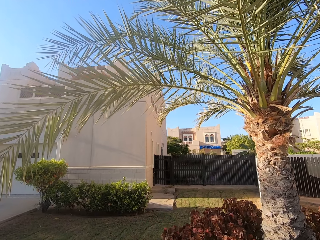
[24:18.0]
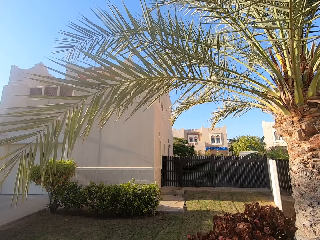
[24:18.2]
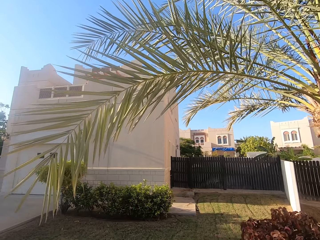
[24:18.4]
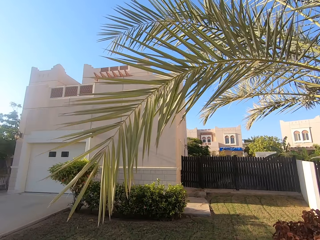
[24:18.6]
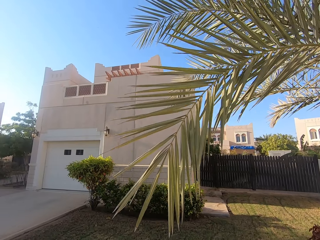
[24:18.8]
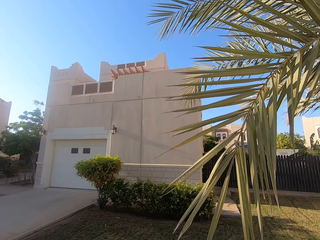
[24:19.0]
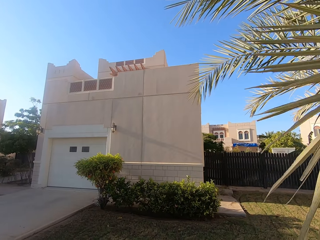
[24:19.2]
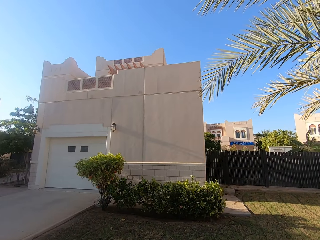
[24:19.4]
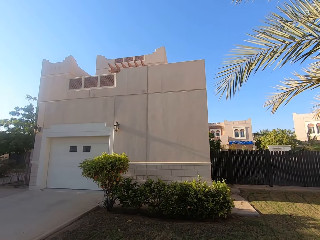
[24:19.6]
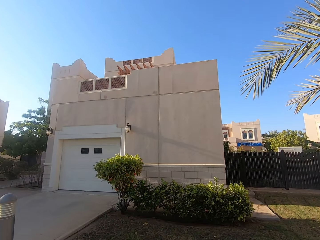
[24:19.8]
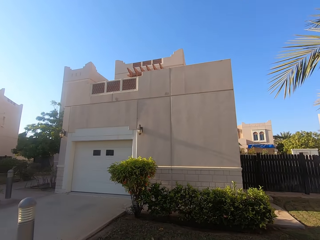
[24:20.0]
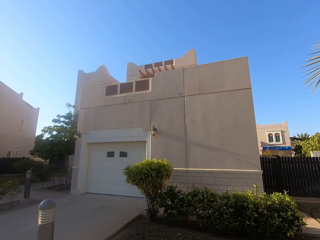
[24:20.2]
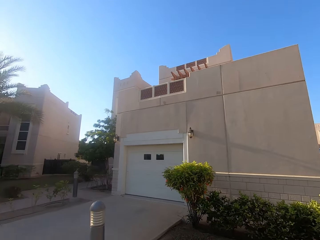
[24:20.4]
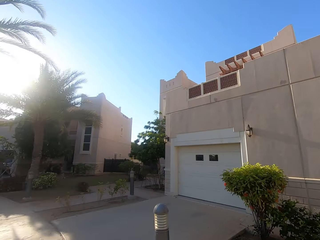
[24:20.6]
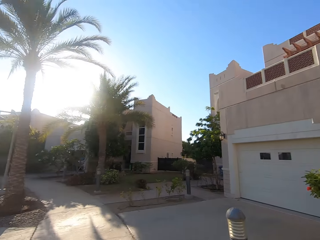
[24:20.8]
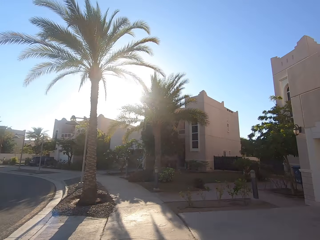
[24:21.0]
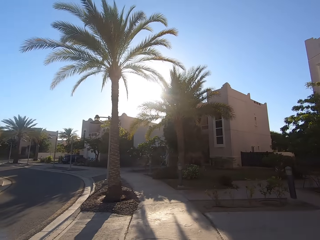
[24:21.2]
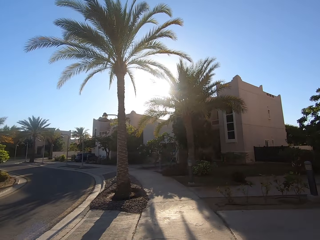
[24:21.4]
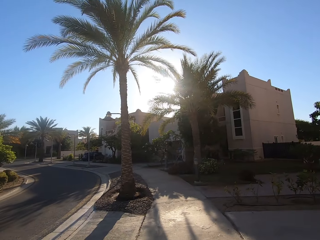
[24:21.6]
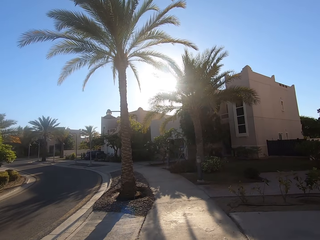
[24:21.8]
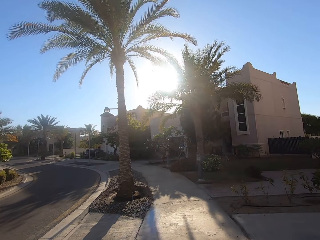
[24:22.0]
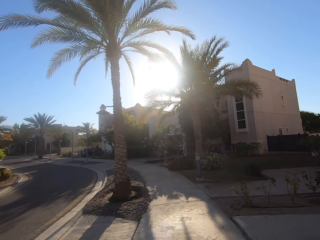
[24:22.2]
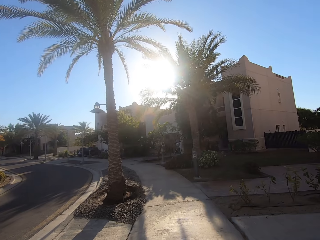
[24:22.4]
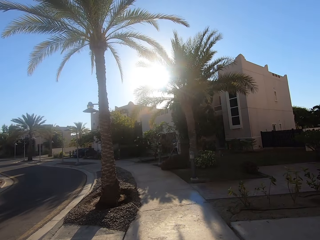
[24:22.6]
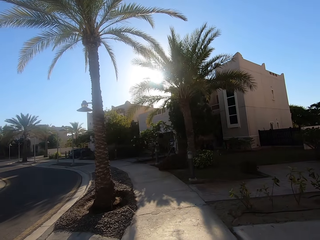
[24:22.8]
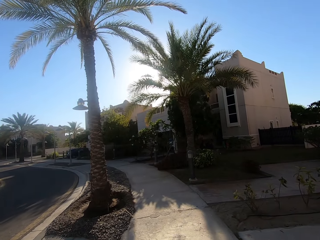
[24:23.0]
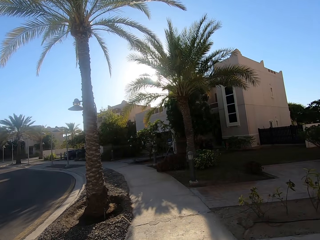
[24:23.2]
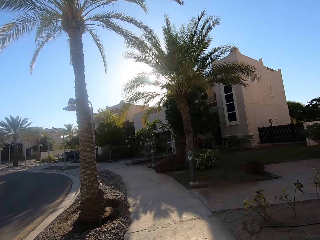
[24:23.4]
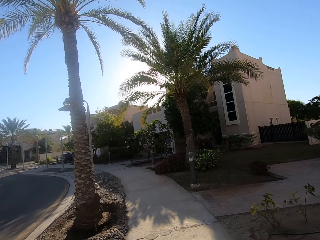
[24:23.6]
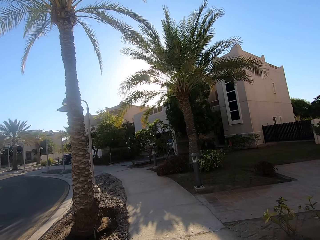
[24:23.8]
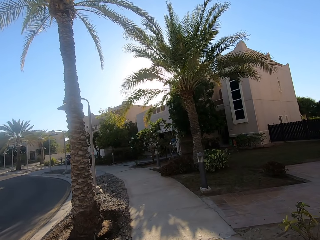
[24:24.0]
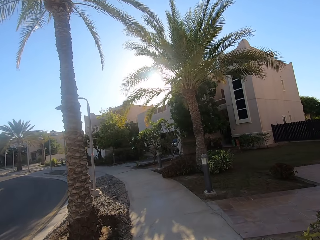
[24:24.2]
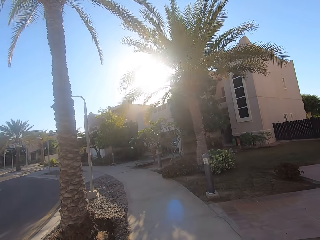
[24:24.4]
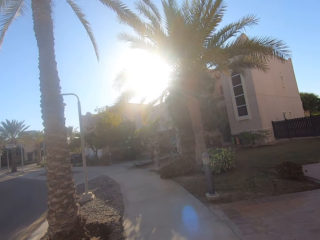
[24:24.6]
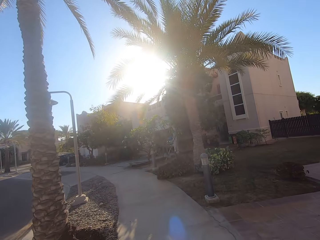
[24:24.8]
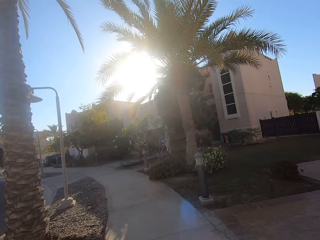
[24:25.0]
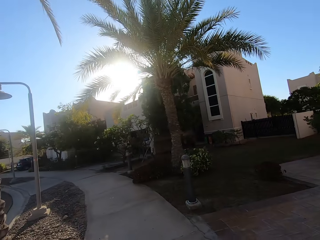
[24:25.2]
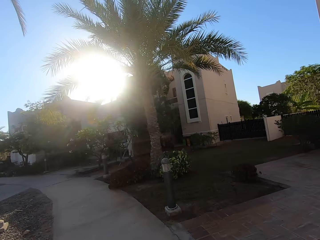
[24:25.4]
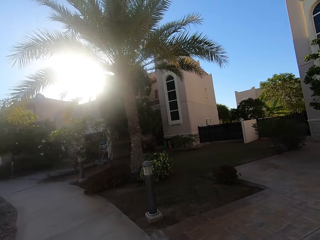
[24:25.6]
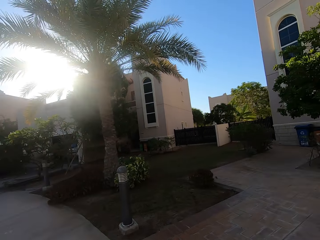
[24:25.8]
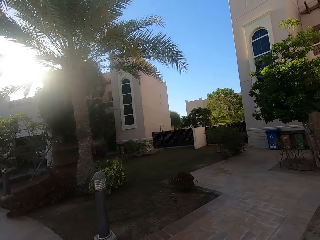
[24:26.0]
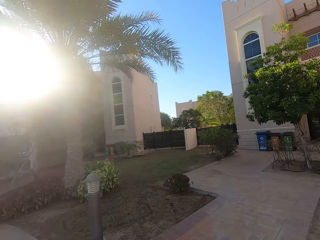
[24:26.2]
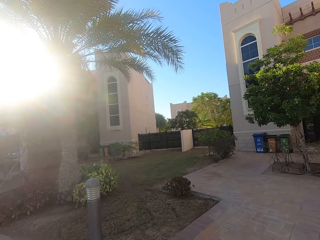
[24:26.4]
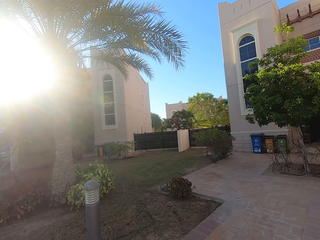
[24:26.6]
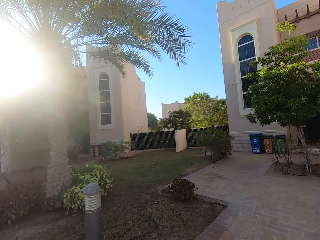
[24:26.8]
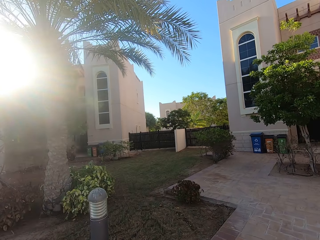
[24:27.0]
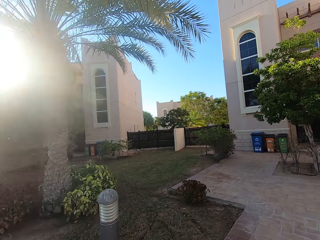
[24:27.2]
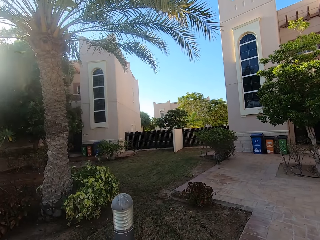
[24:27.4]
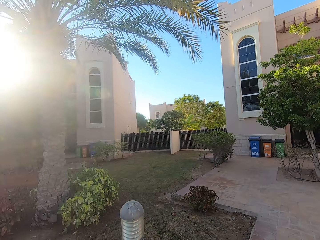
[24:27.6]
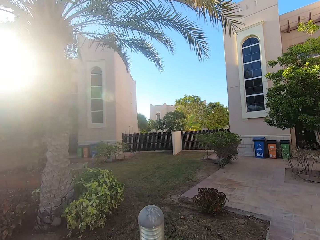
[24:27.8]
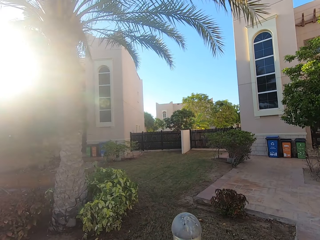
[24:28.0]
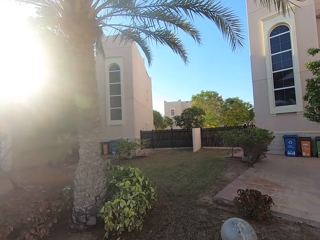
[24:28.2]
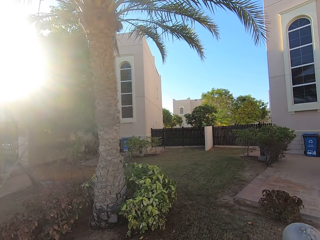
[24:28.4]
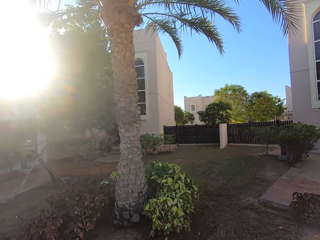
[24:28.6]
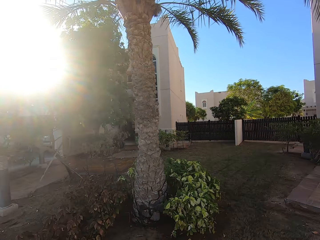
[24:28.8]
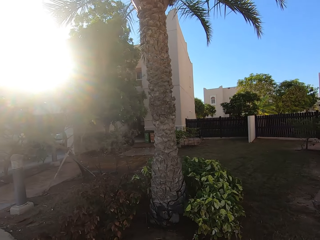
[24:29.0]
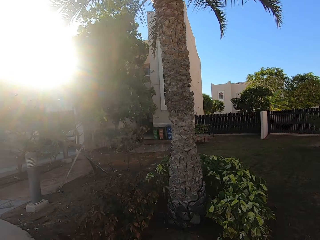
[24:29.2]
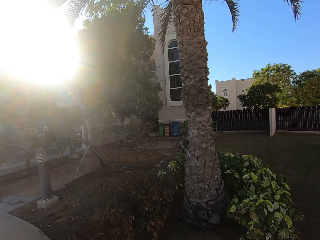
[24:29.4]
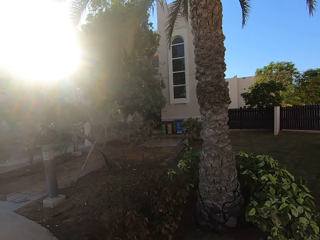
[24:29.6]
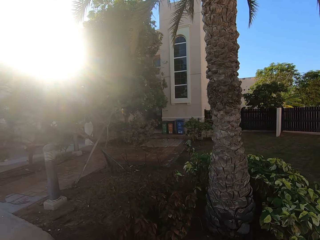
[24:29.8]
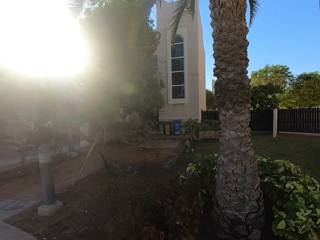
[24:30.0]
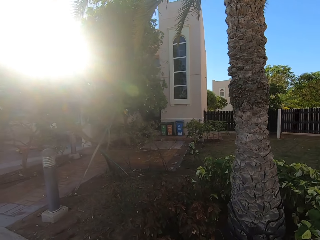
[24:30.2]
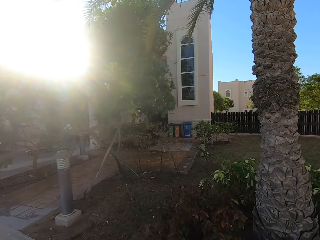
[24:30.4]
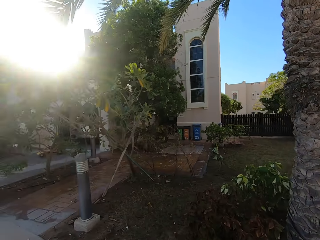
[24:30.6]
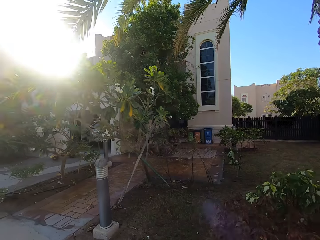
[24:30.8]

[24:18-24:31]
The camera wearer walks around a sidewalk. They look around the sidewalk.

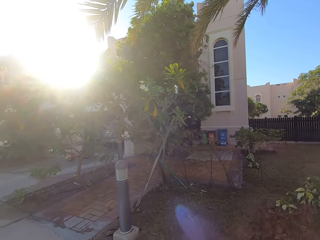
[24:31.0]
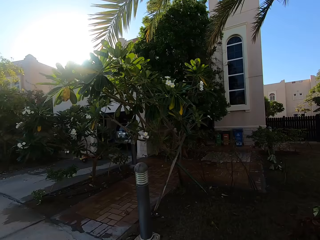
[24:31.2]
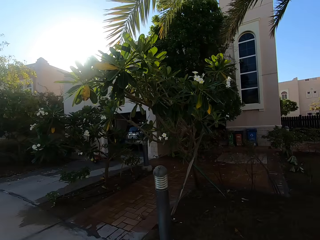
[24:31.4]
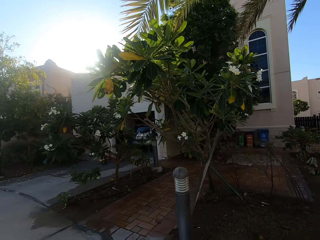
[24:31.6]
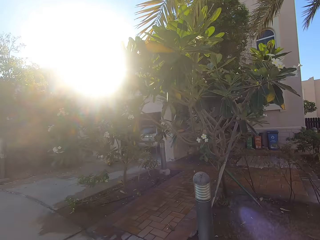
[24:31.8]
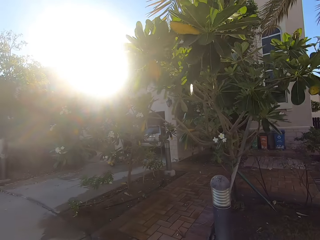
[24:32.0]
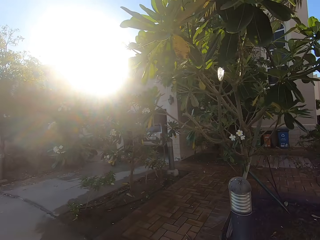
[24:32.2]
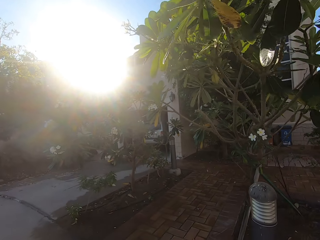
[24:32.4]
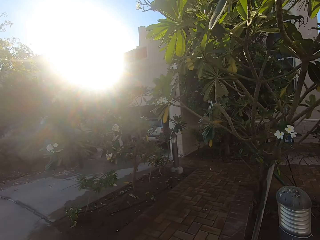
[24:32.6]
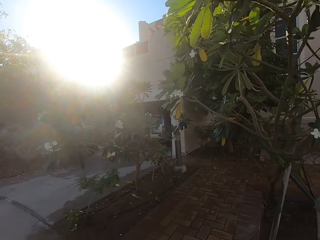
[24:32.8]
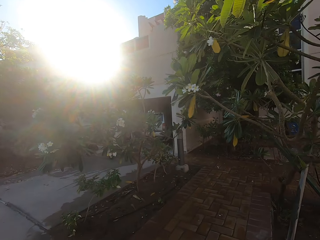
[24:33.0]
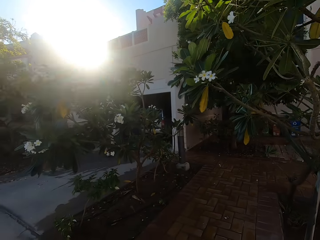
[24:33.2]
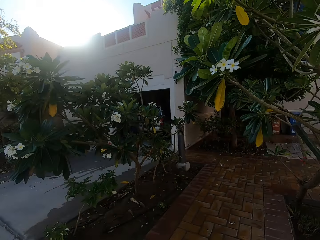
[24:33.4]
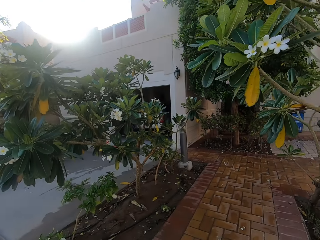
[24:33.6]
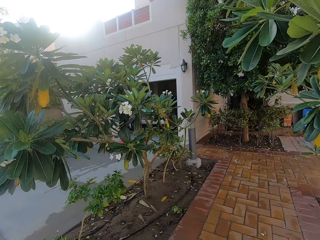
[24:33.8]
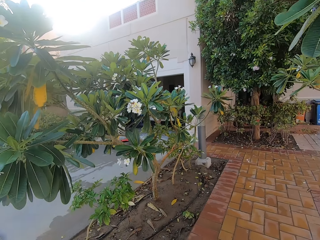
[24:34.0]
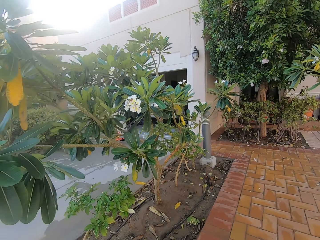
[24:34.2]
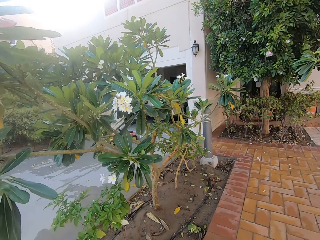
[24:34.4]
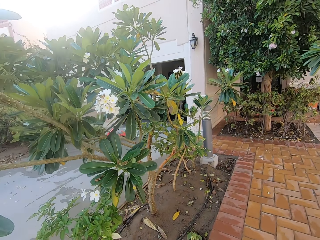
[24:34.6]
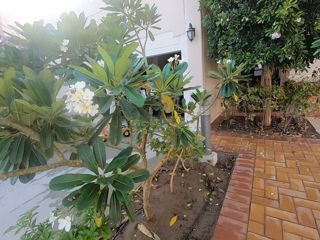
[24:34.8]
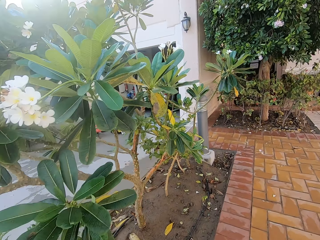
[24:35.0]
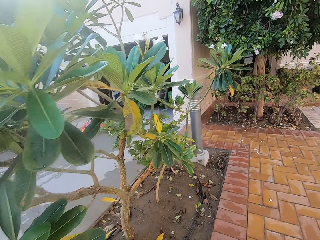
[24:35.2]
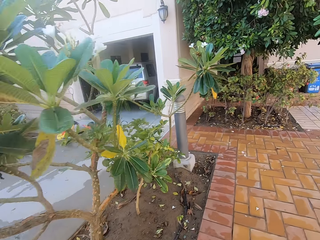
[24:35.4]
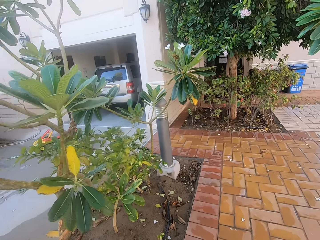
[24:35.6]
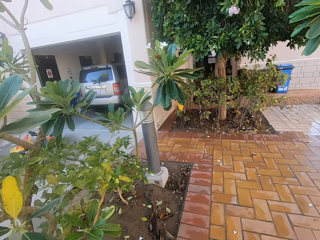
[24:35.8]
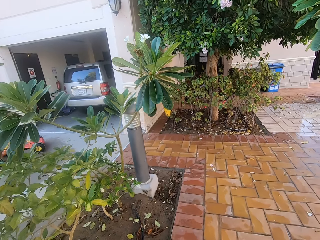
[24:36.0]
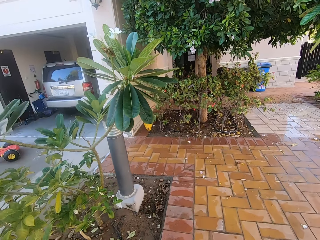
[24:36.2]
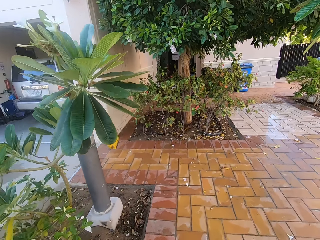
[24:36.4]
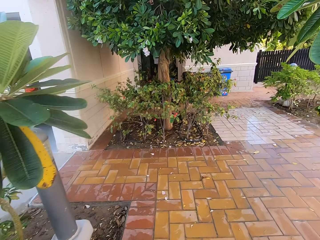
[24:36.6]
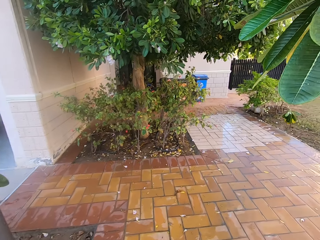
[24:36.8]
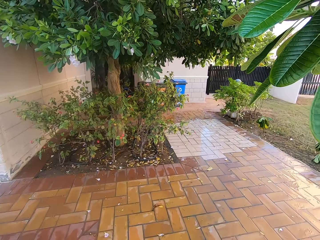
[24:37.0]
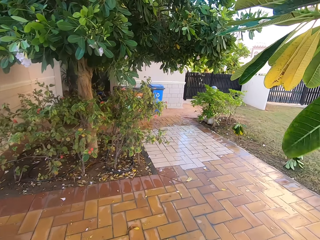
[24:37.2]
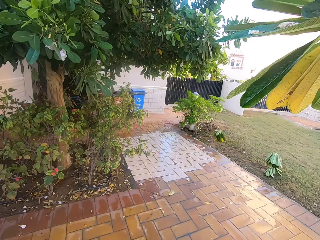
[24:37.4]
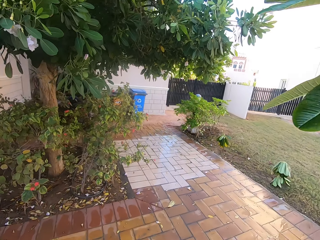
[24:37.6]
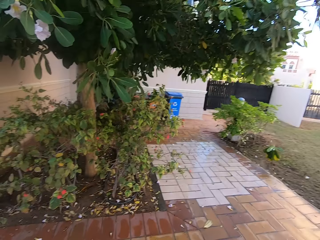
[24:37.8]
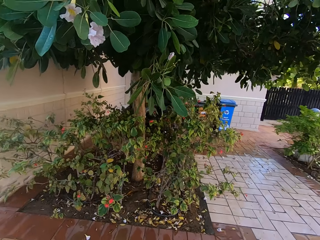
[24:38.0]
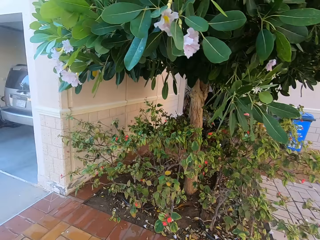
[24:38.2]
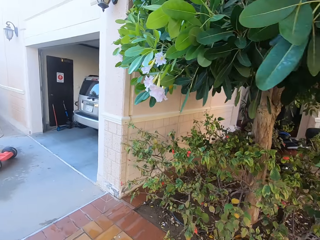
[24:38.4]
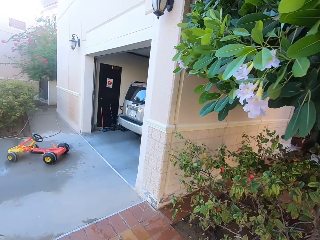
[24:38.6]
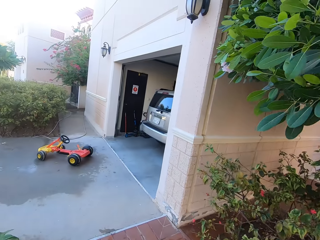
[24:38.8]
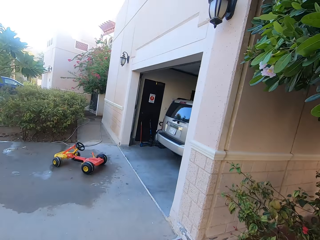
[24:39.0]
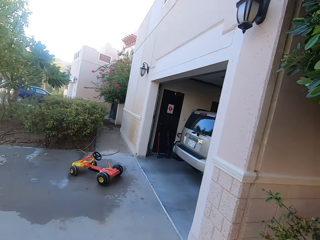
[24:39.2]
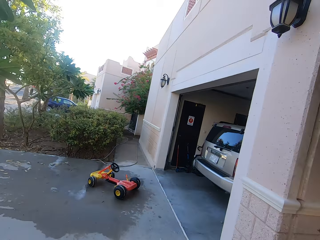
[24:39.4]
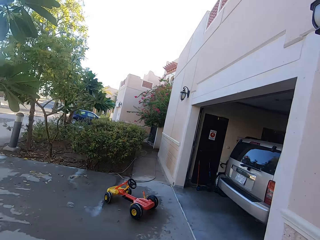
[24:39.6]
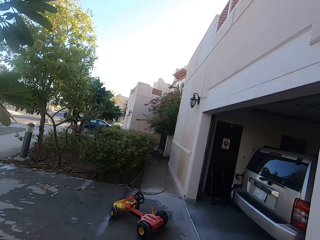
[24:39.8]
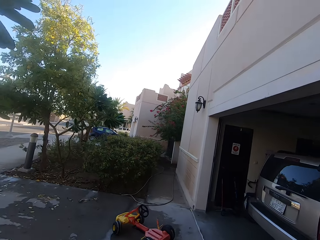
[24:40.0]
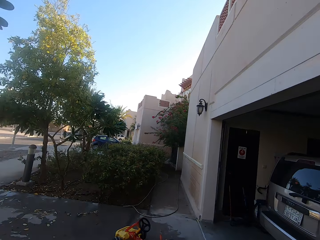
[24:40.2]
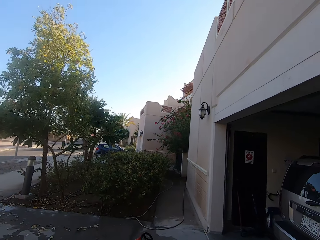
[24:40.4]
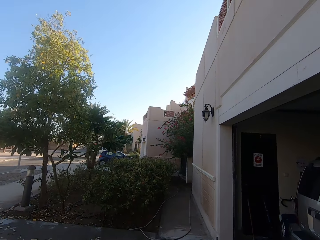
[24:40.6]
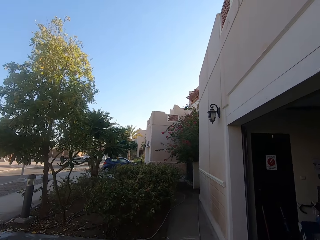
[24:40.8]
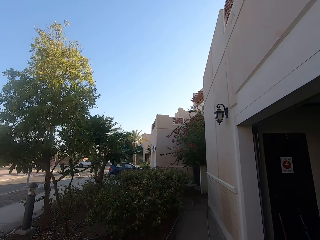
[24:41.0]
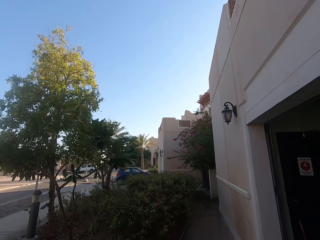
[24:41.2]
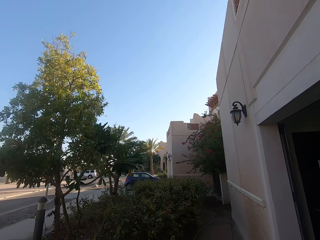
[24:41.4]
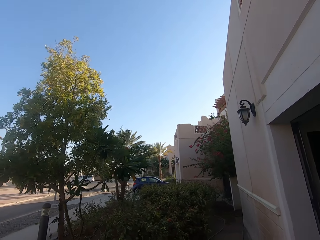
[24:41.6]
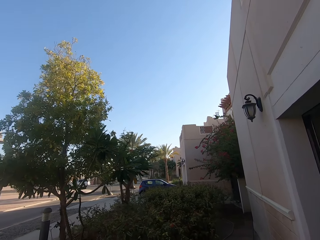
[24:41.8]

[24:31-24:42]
The camera wearer walks around a sidewalk.
